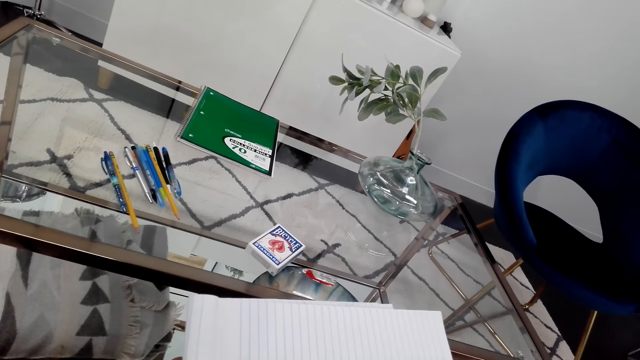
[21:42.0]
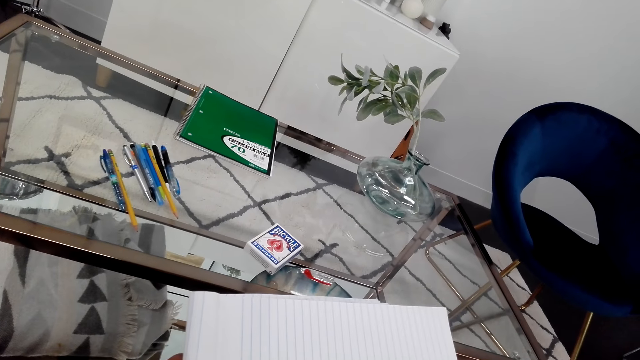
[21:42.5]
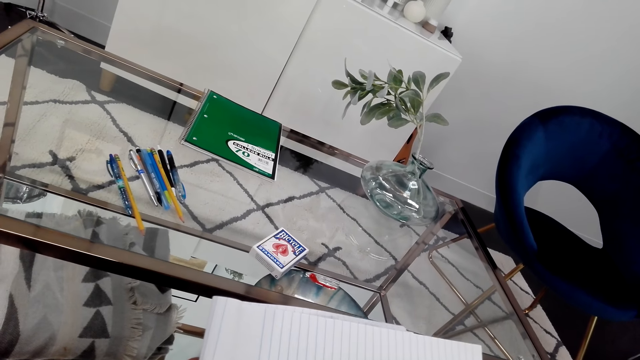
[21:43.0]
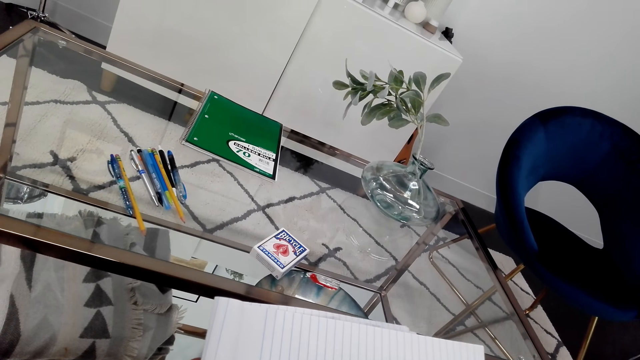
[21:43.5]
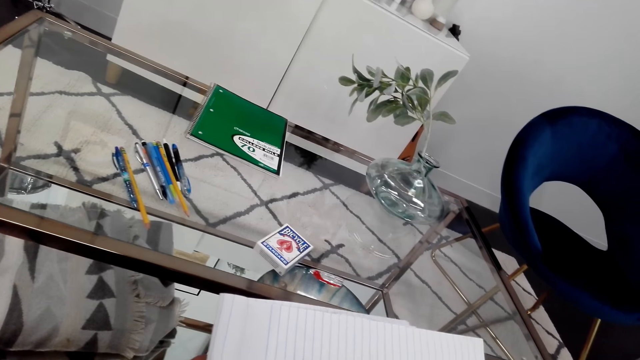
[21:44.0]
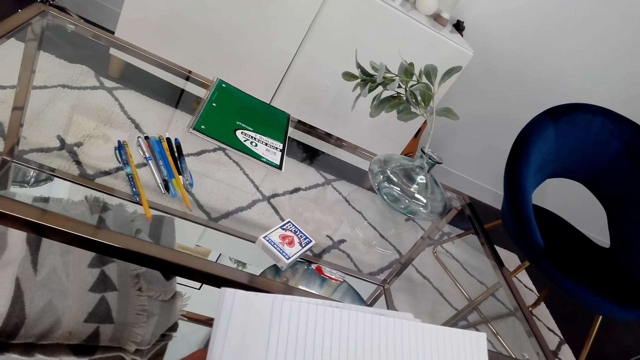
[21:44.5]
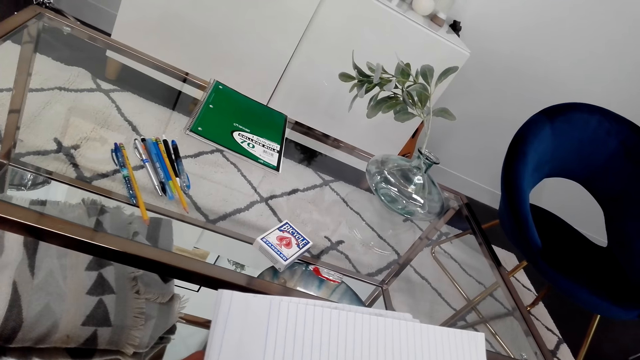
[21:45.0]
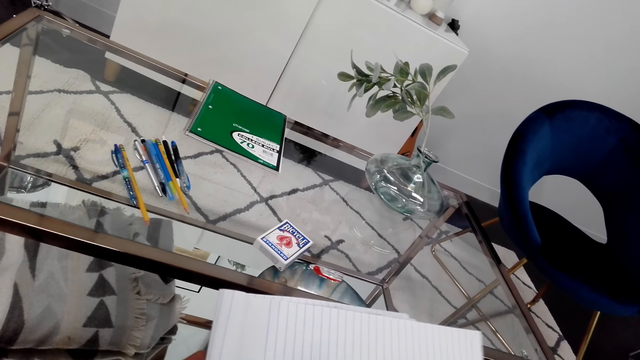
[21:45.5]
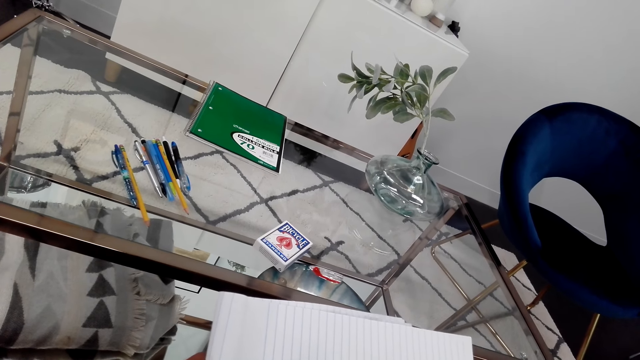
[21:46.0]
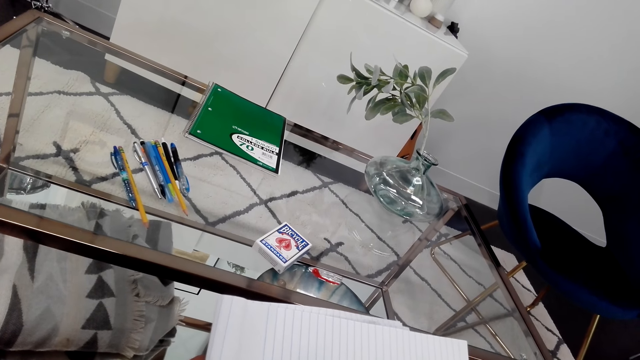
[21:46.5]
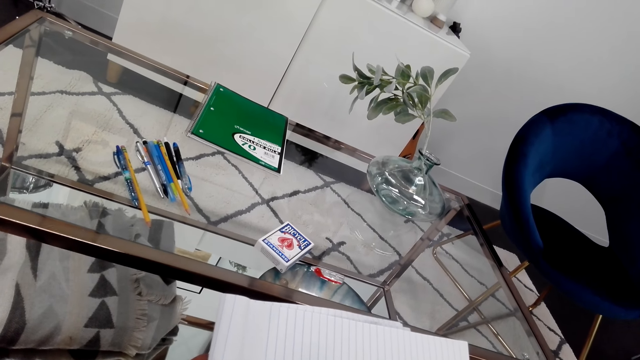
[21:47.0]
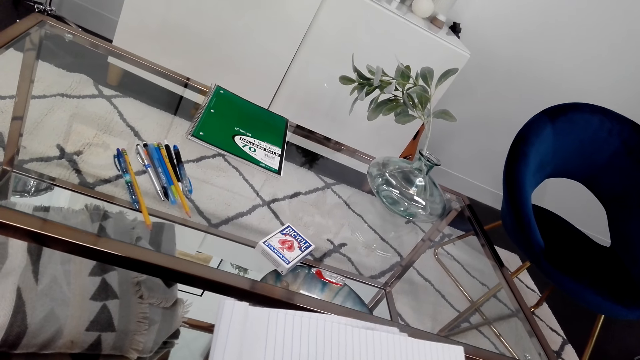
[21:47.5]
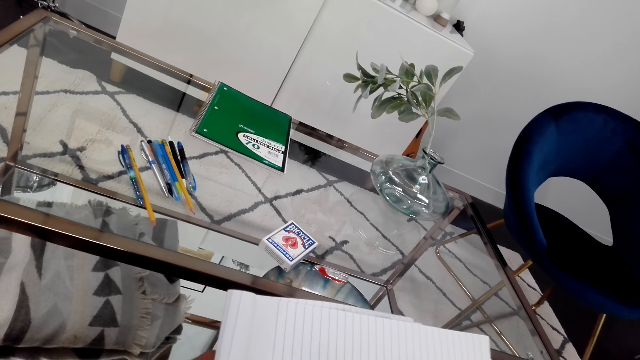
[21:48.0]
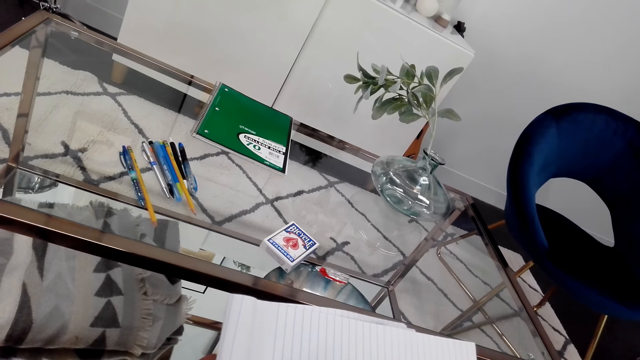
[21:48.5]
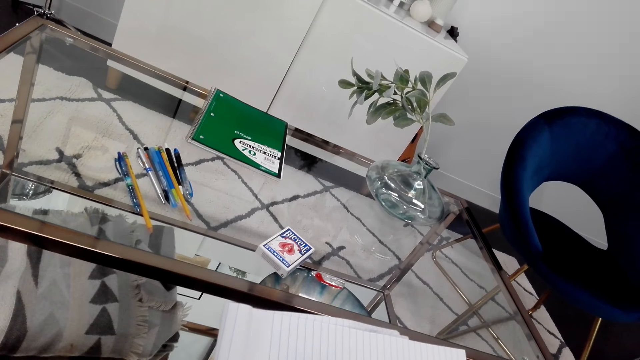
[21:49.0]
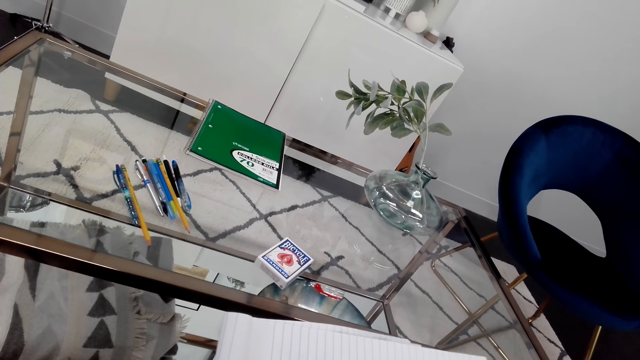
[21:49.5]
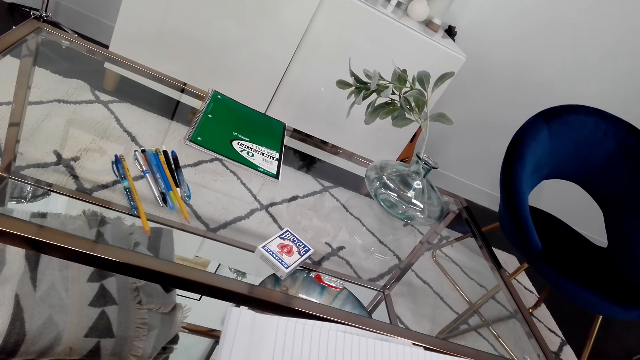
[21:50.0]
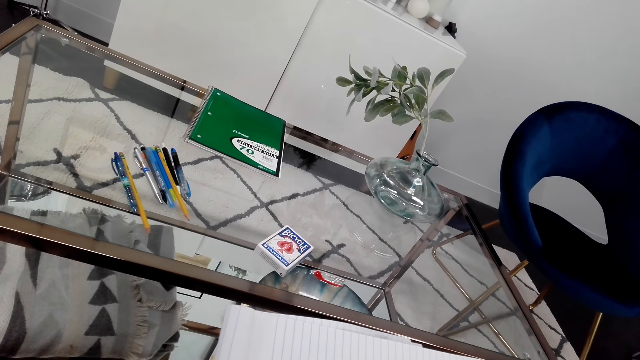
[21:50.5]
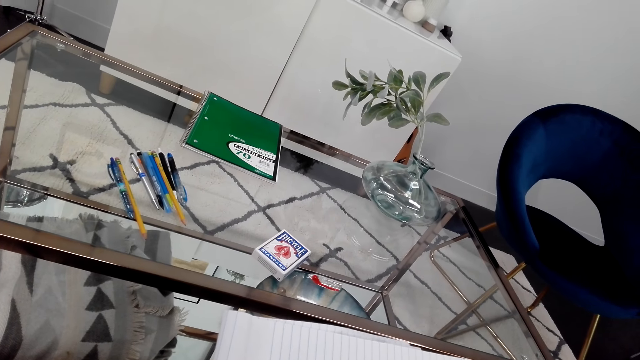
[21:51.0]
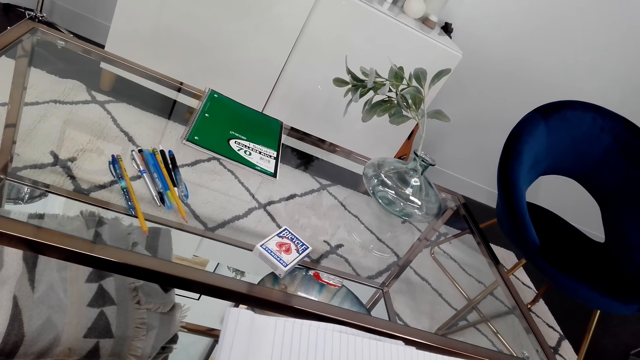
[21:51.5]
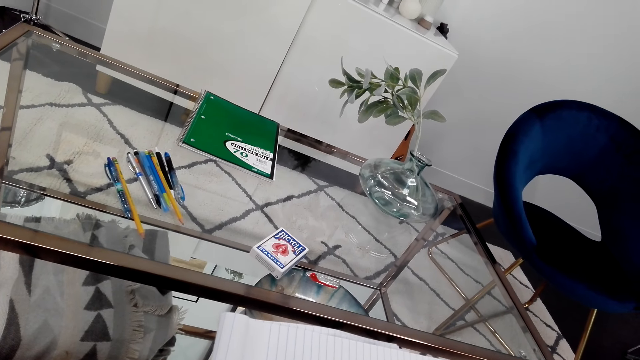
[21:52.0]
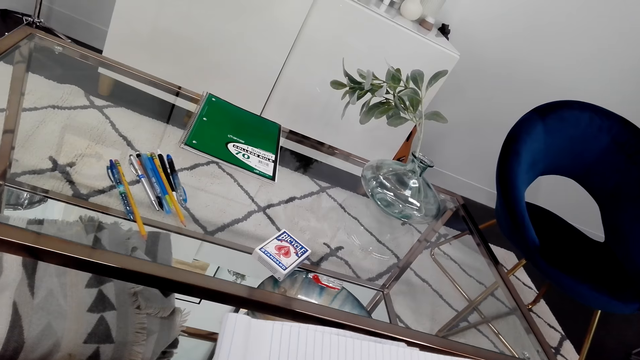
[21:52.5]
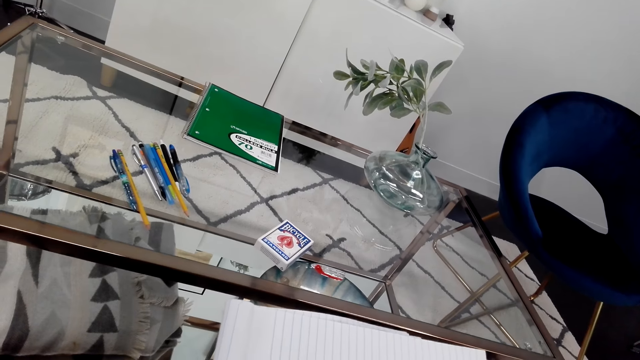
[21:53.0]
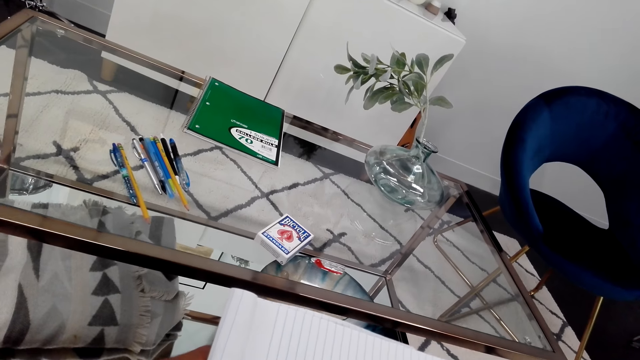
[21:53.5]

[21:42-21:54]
The camera wearer draws on the book.

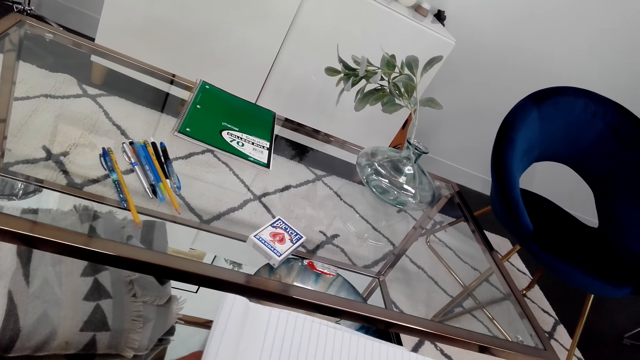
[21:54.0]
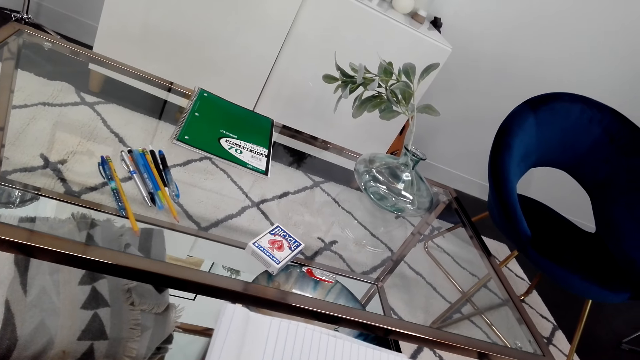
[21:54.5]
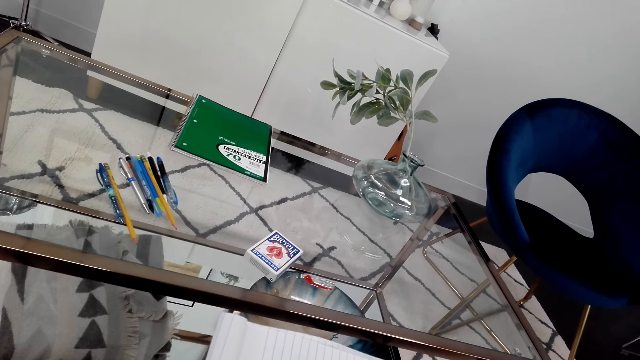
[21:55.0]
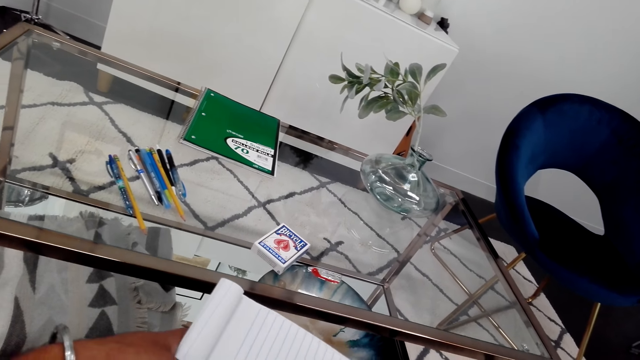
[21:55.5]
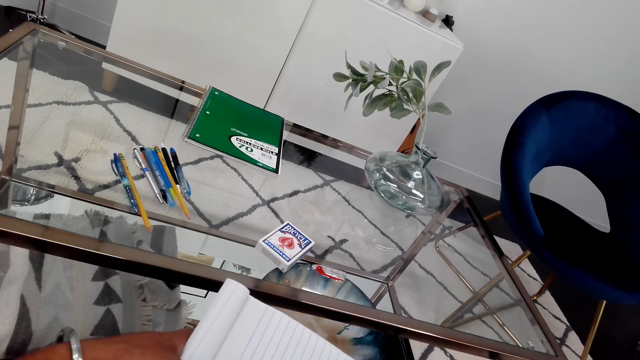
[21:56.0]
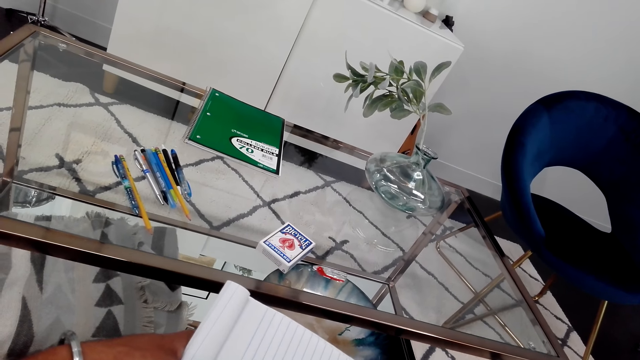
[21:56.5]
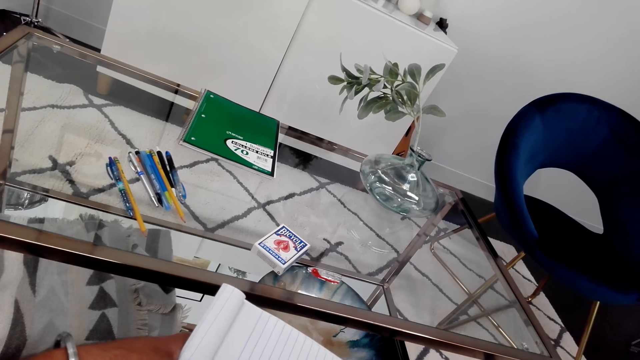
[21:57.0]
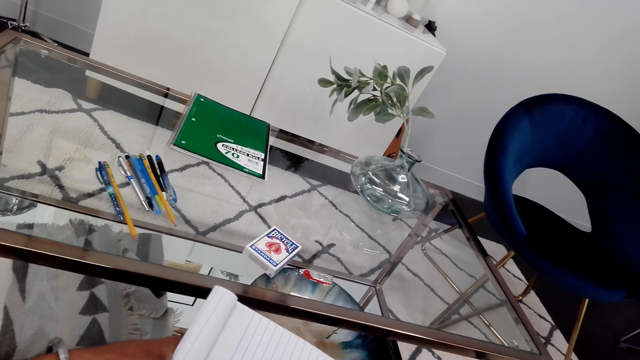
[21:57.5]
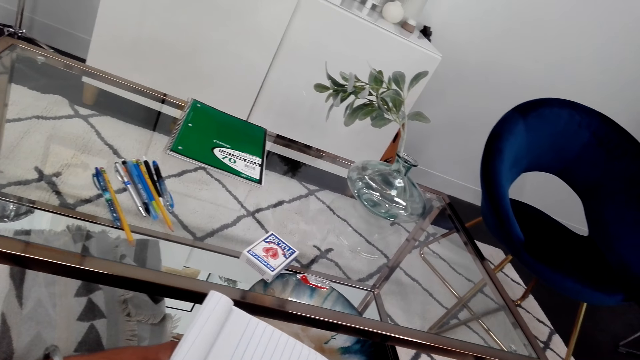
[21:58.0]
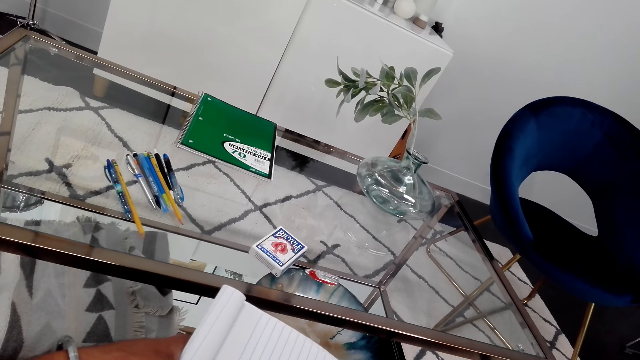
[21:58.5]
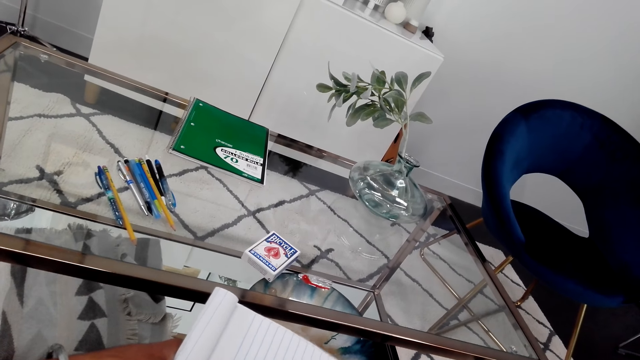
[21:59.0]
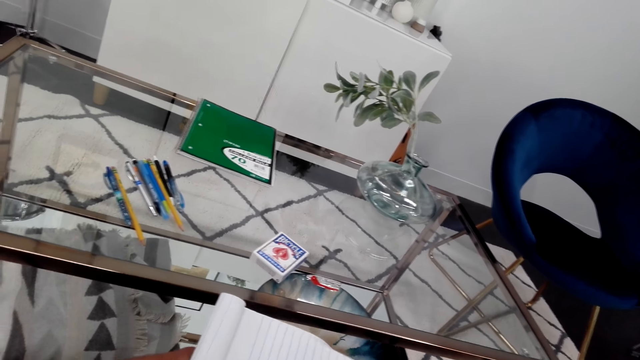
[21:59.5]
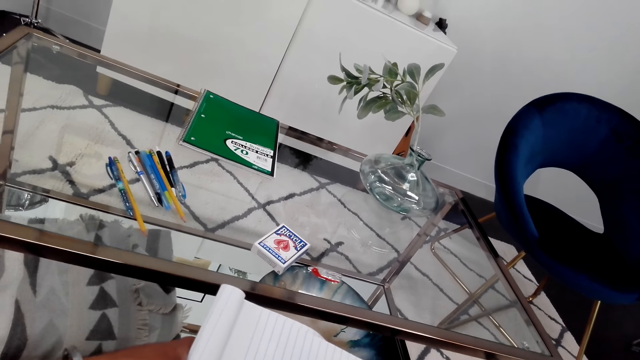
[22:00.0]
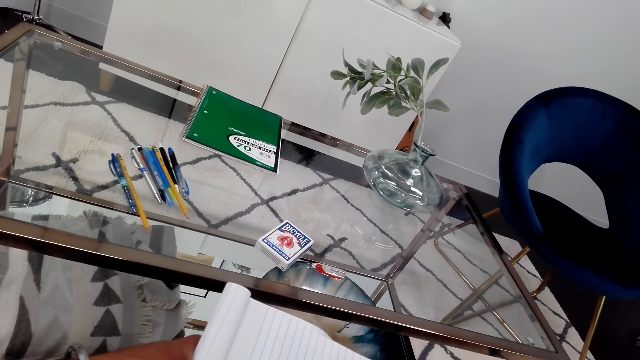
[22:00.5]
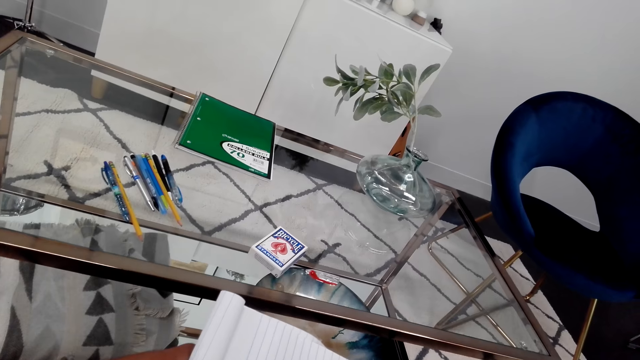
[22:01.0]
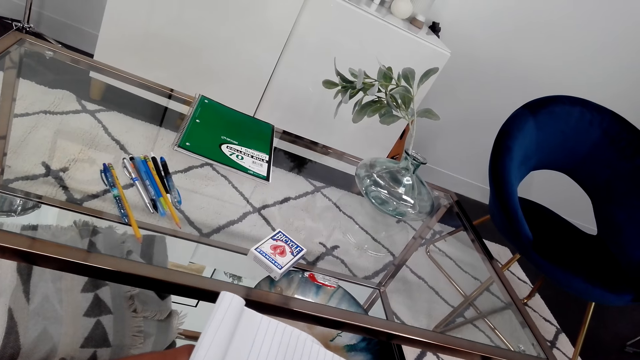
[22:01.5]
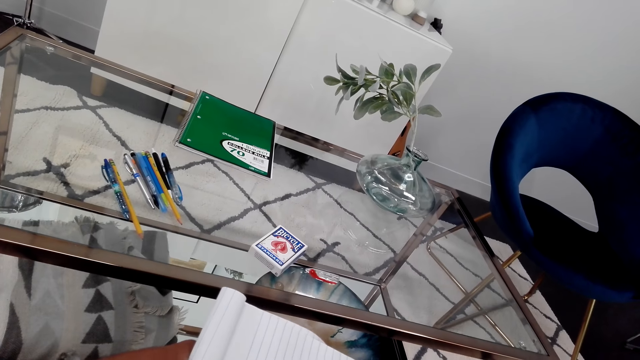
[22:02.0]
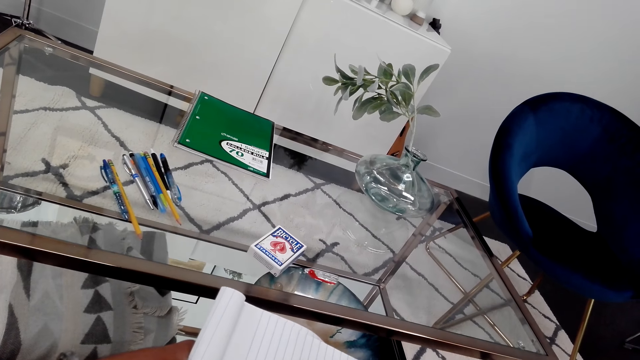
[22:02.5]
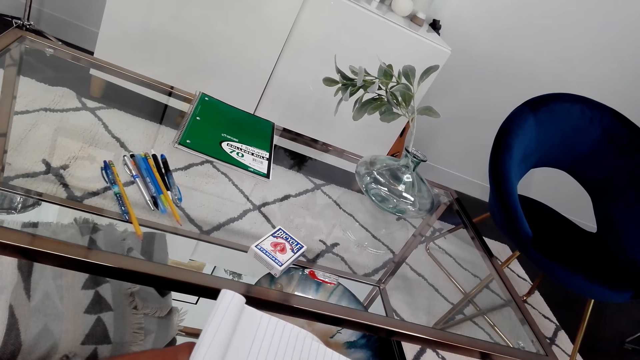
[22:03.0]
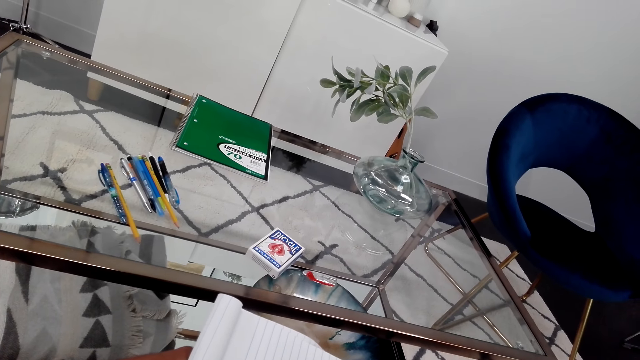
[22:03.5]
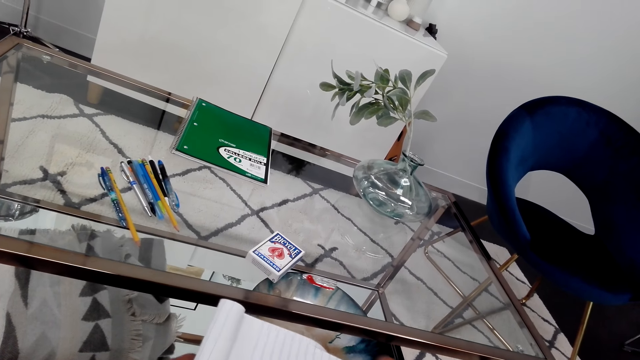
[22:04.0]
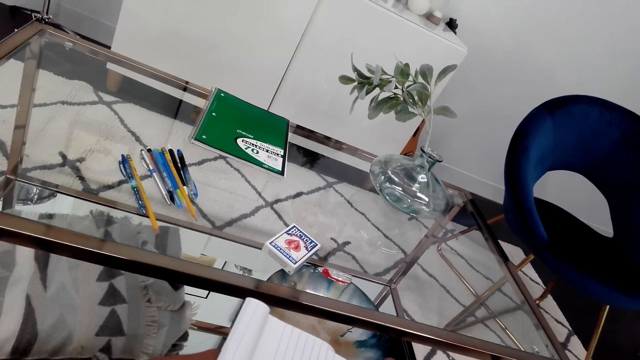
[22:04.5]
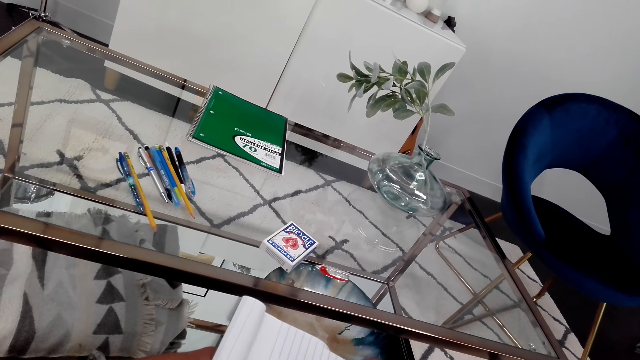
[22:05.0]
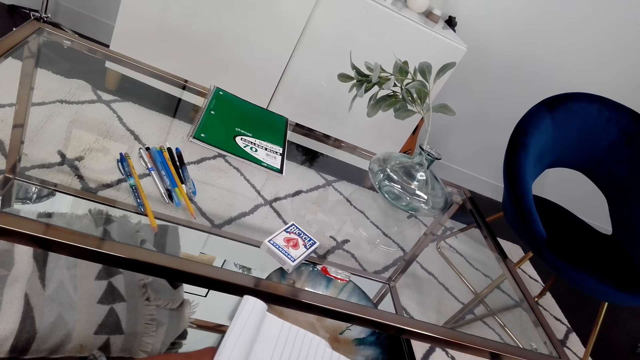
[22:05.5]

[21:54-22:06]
The camera wearer holds the book. They draw on the book.
